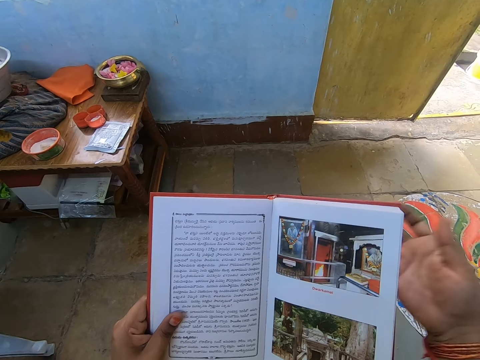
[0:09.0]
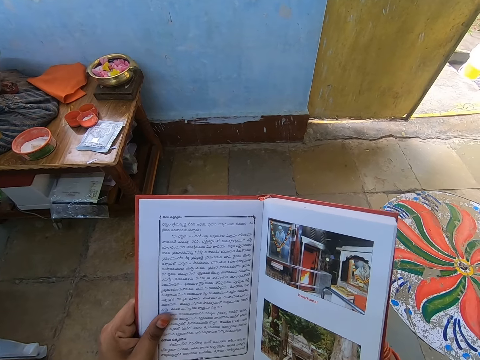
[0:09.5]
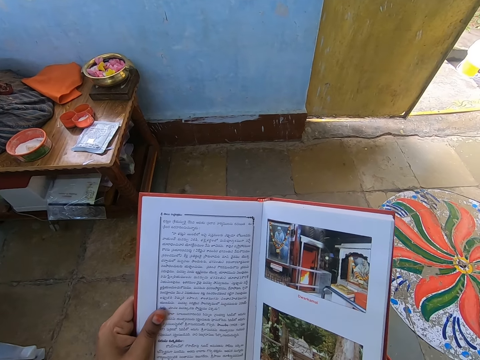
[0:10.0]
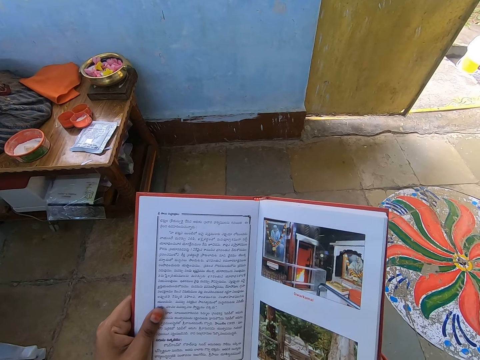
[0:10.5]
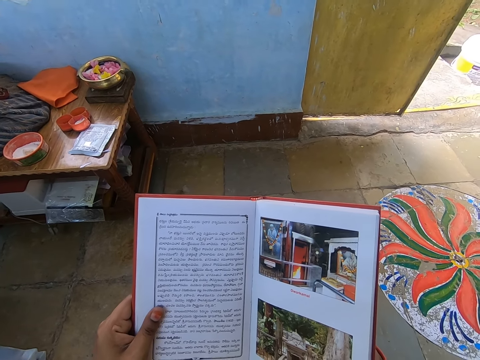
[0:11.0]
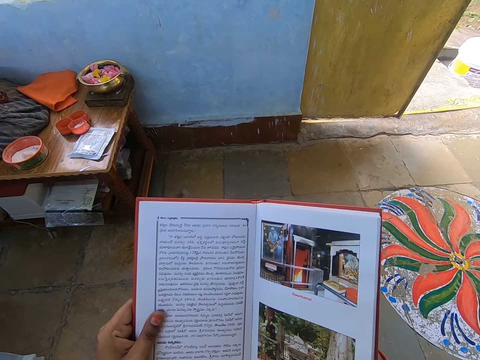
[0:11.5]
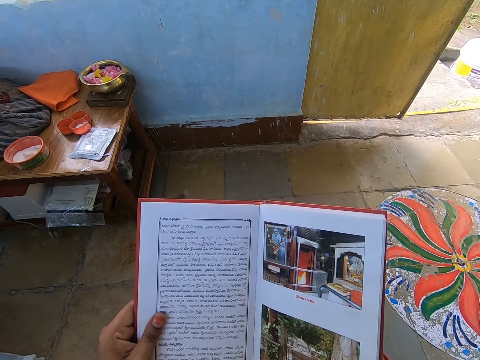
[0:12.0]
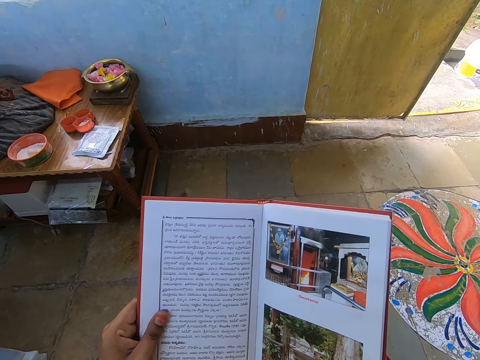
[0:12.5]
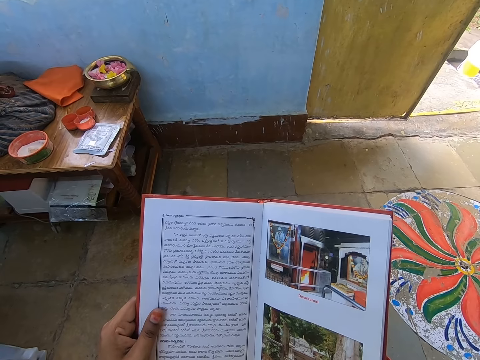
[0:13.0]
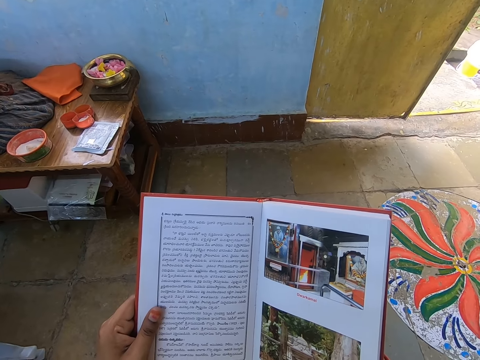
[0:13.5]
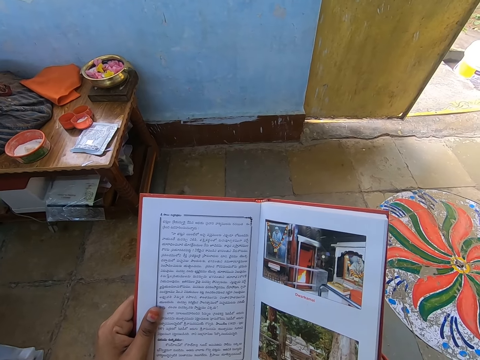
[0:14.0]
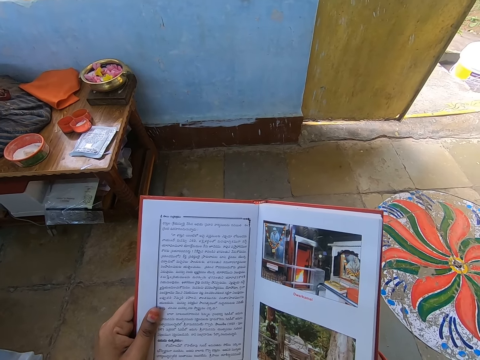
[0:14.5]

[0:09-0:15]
The camera wearer holds the book with the right hand.

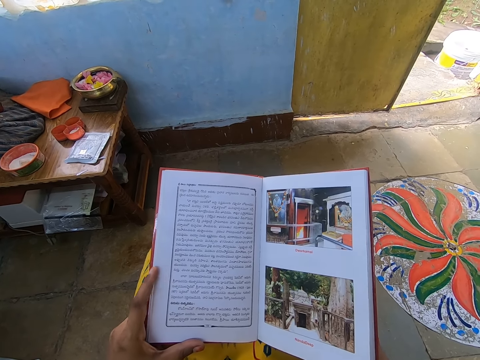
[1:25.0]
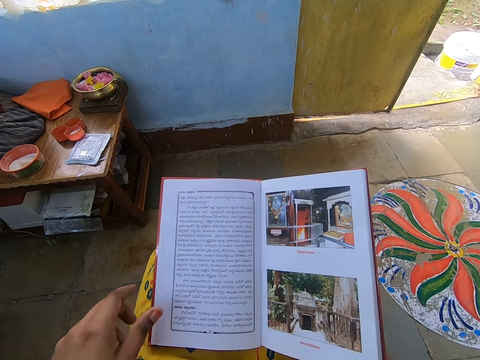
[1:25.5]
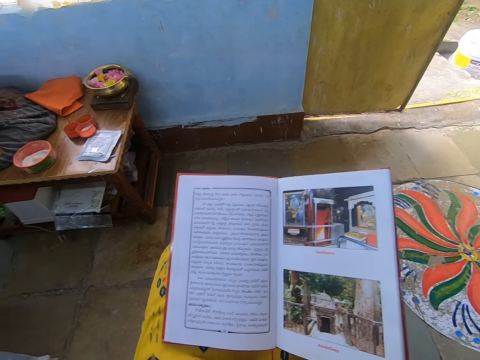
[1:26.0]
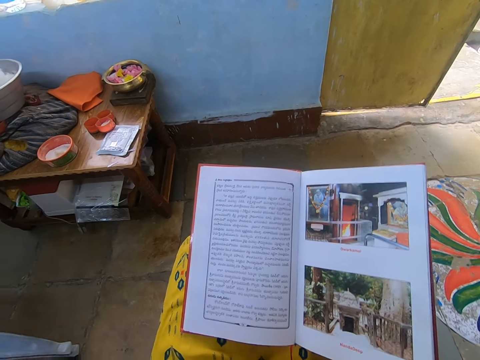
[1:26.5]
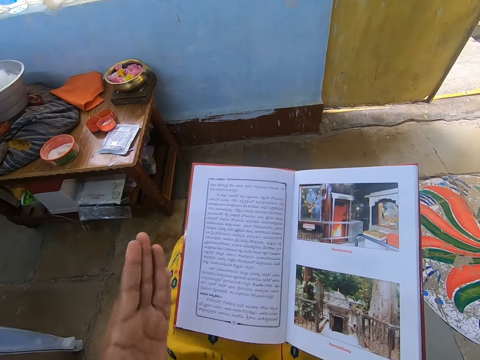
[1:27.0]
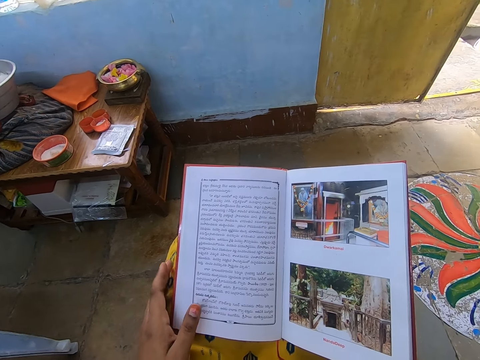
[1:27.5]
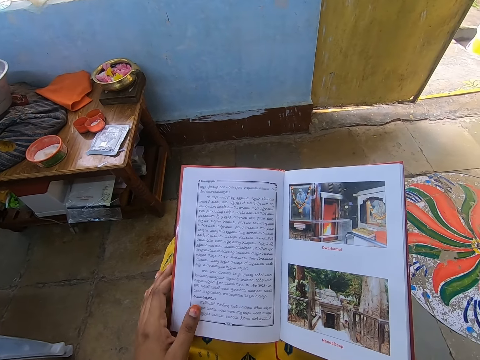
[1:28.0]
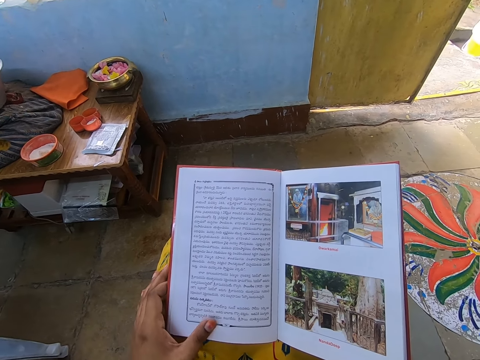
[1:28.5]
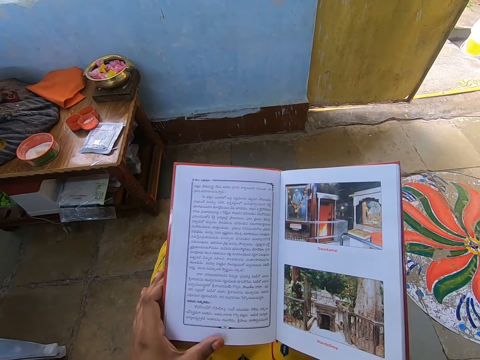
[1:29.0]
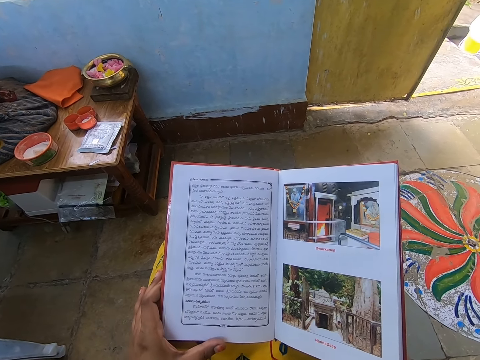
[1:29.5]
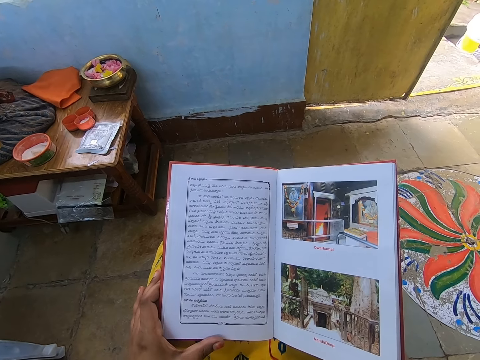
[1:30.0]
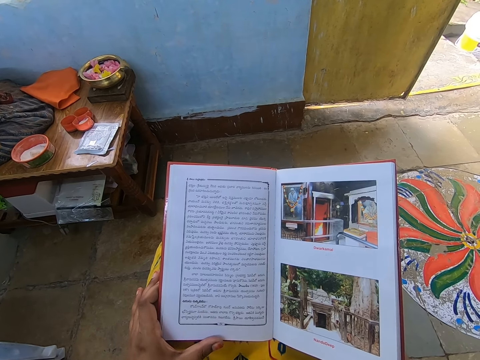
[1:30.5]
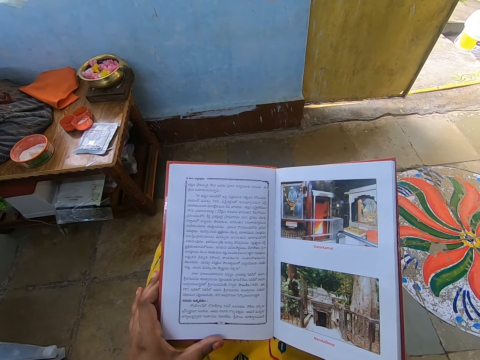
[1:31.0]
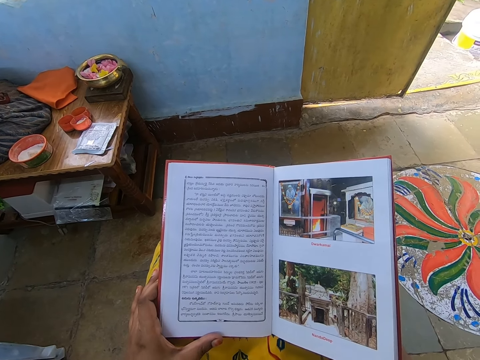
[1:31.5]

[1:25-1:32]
The camera wearer waves the hand.

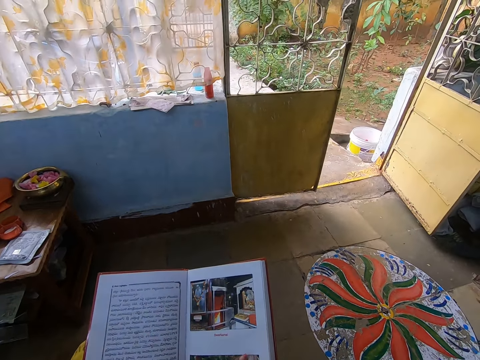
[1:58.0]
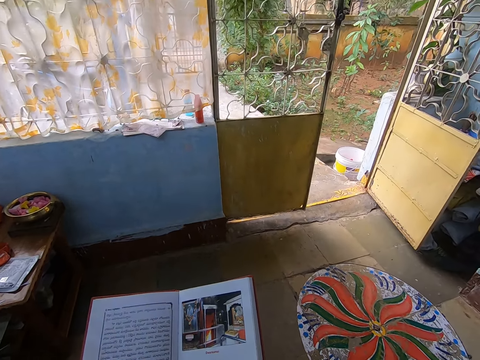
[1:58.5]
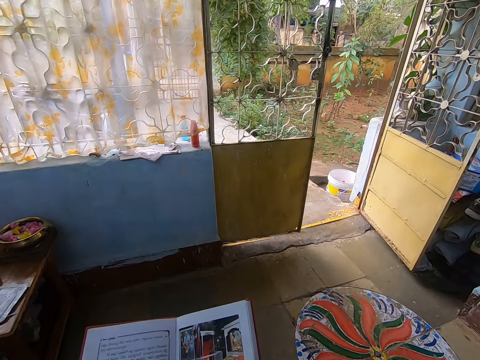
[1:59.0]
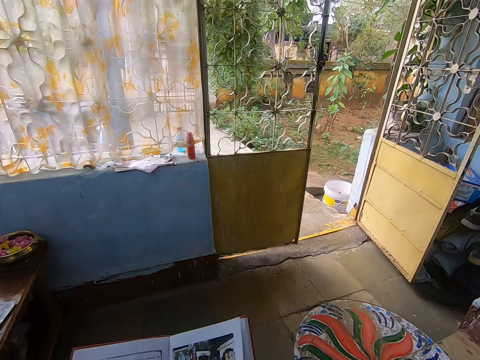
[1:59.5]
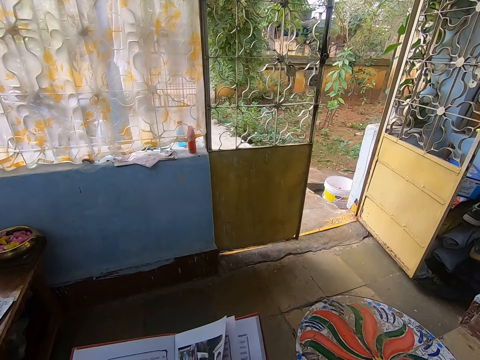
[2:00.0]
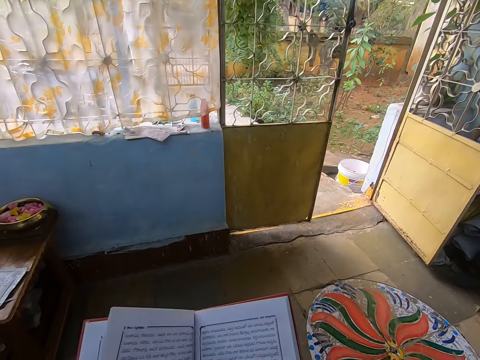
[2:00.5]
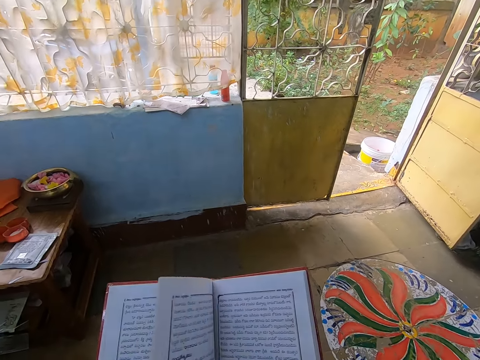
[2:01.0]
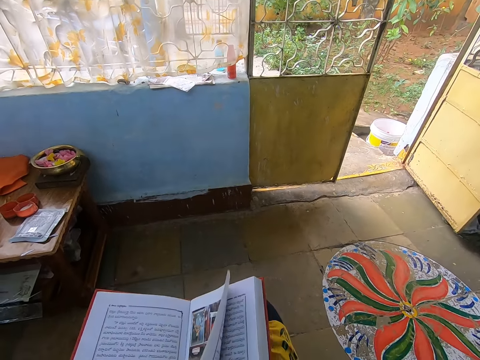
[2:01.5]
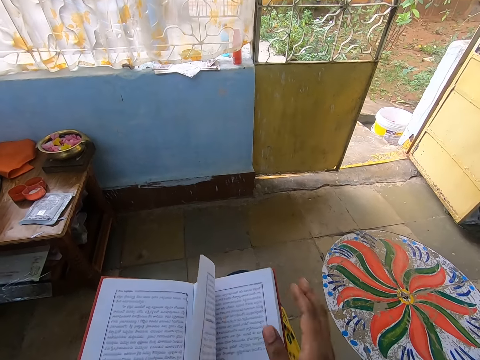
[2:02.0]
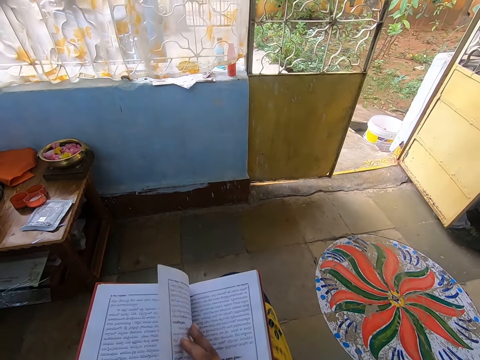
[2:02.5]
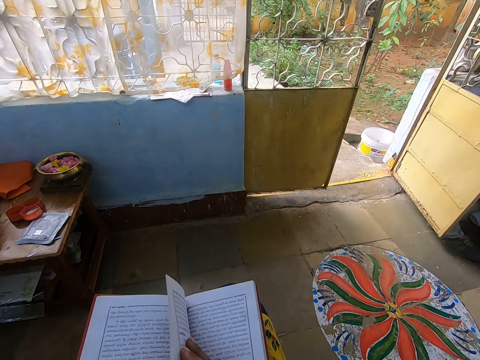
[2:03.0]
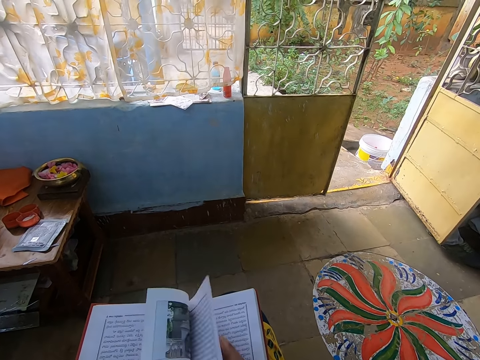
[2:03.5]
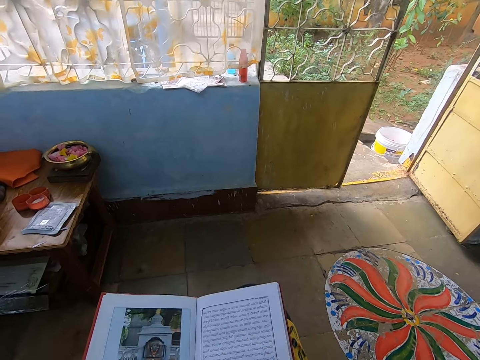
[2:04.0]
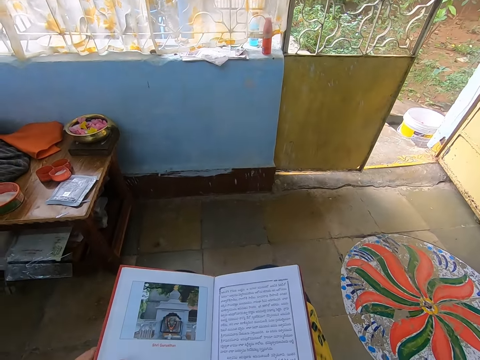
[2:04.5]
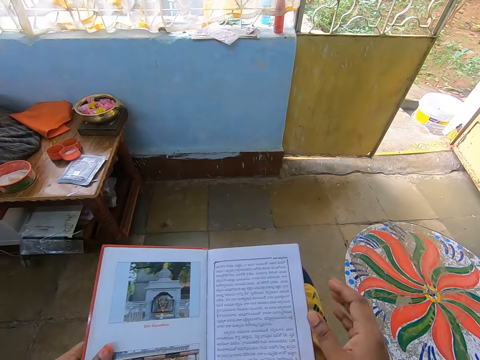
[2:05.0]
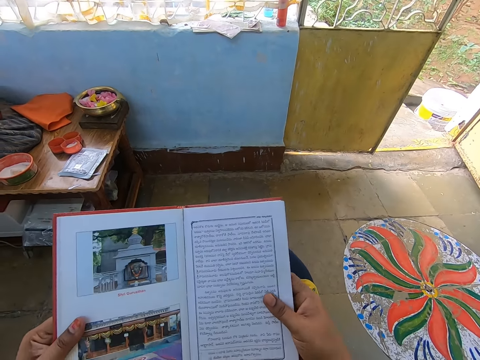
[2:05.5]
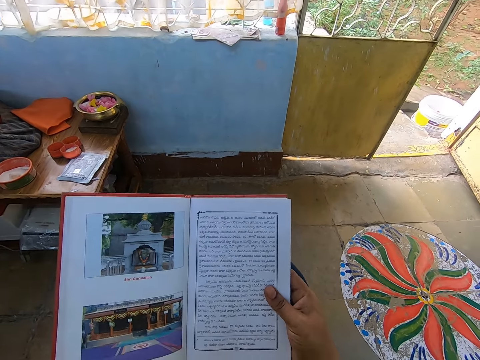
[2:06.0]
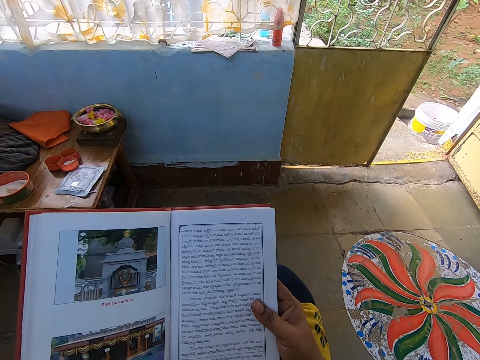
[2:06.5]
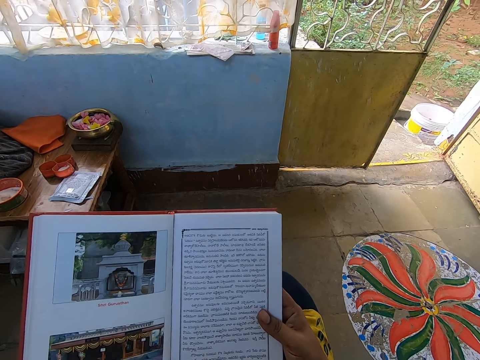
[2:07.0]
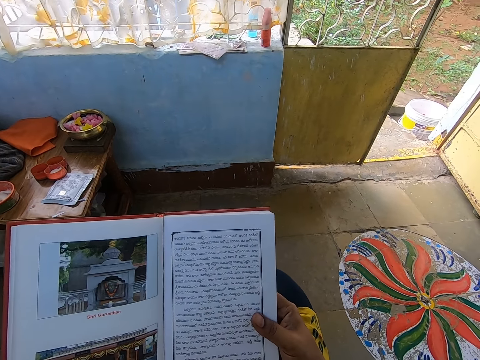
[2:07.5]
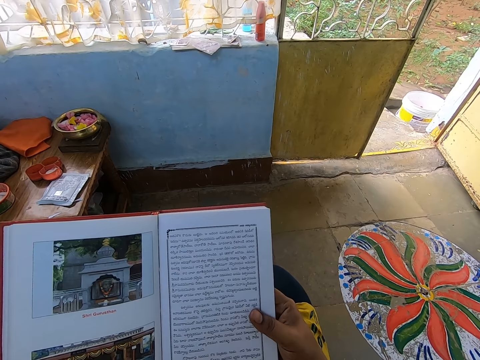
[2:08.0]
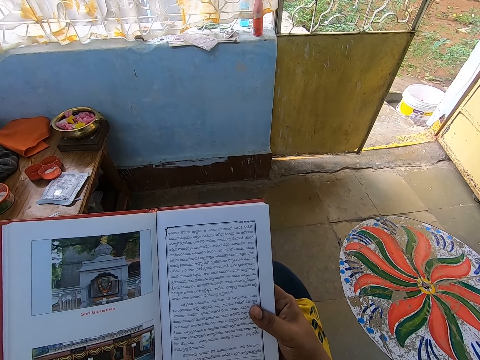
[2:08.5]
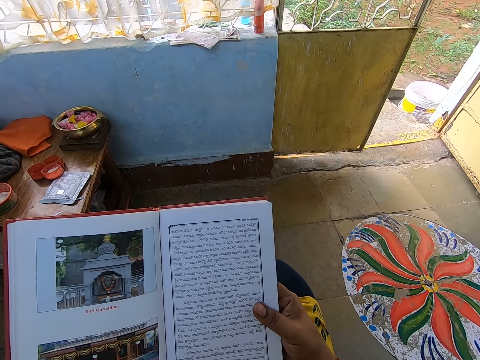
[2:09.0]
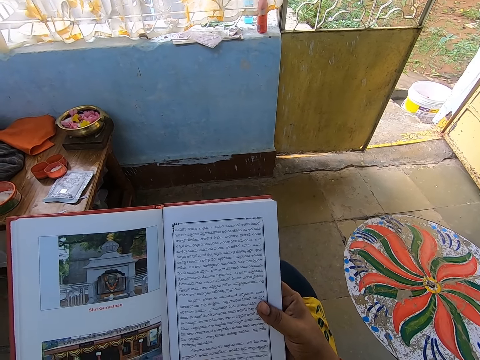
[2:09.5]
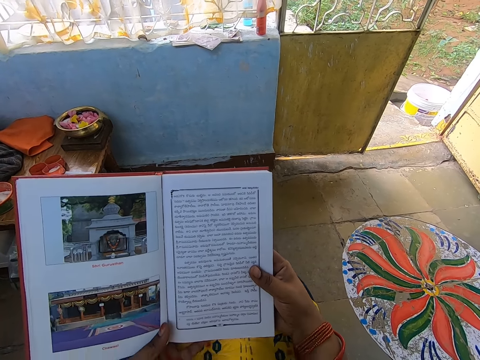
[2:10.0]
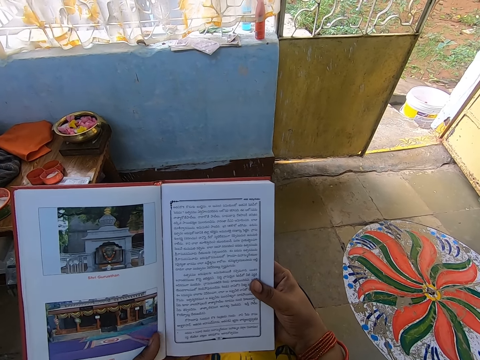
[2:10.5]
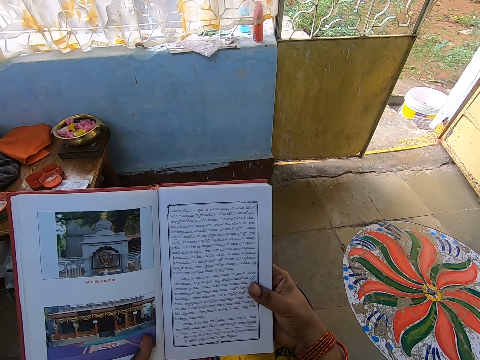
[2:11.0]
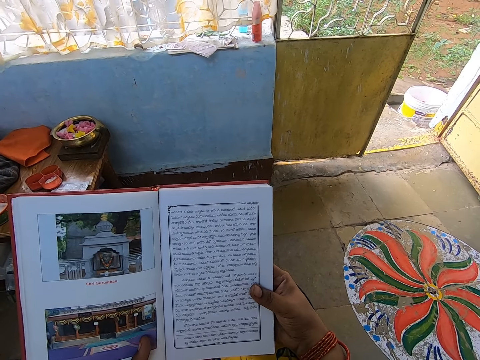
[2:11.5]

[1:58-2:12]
The camera wearer flips pages of the book with her left hand. She peruses the book. She flips a page of the book with her right hand. She reads the book.
